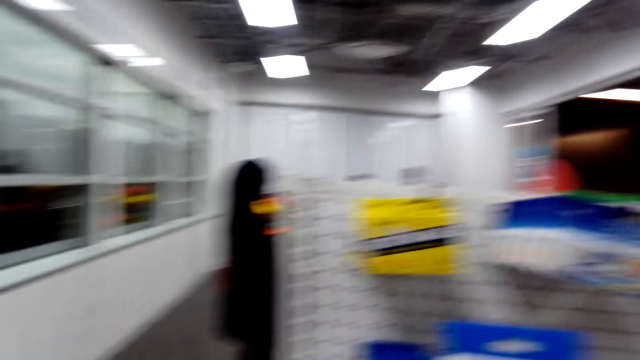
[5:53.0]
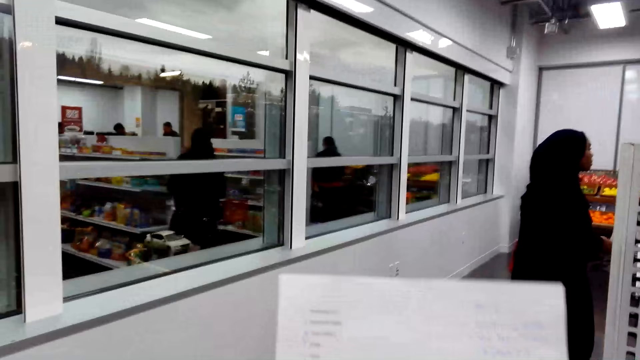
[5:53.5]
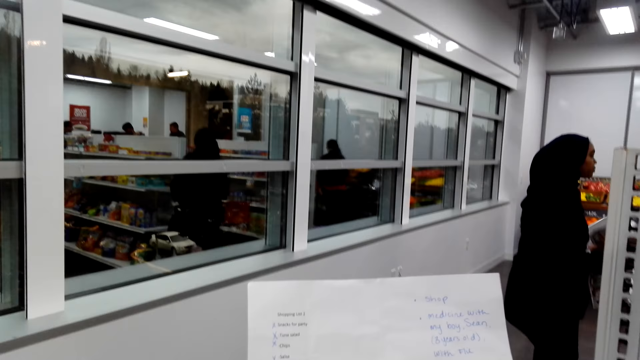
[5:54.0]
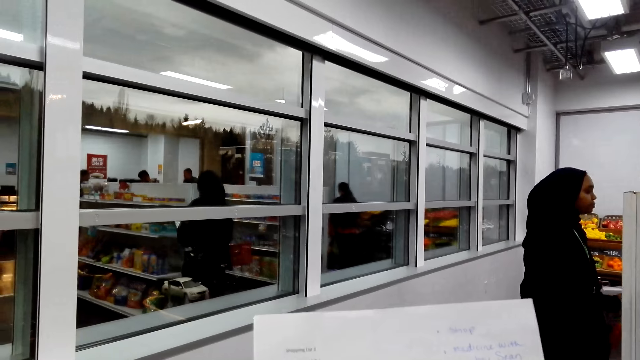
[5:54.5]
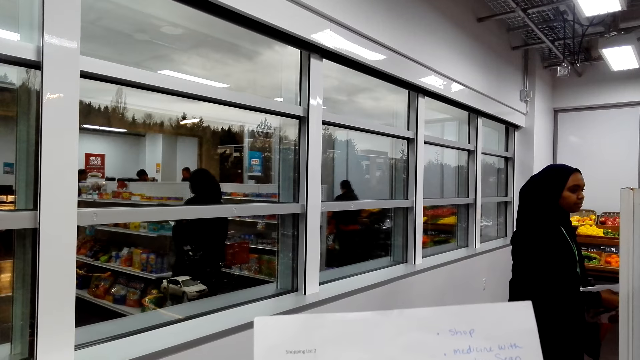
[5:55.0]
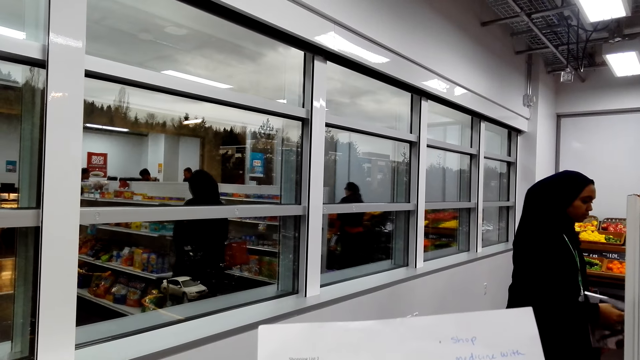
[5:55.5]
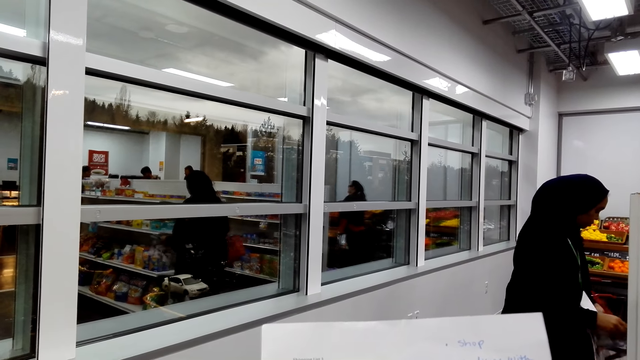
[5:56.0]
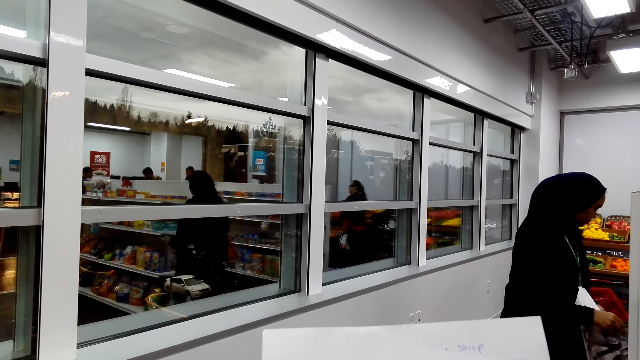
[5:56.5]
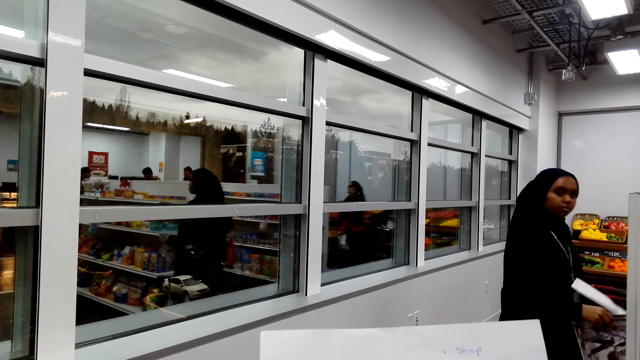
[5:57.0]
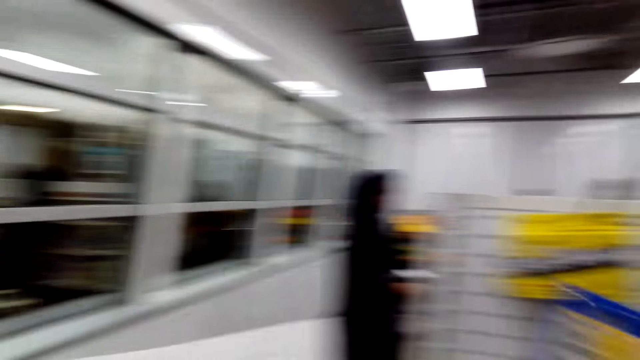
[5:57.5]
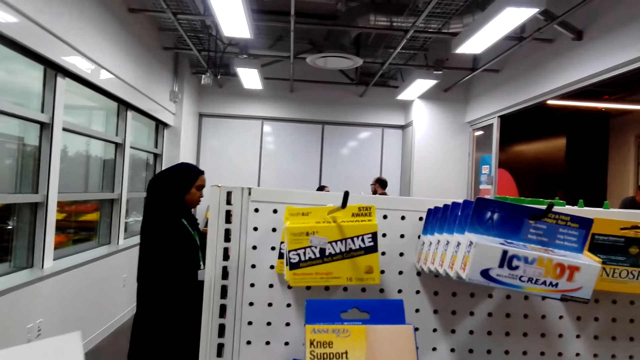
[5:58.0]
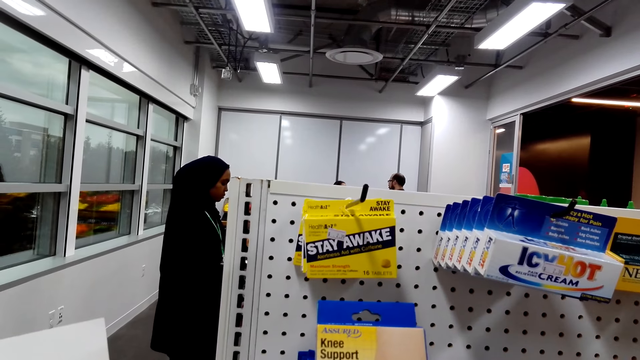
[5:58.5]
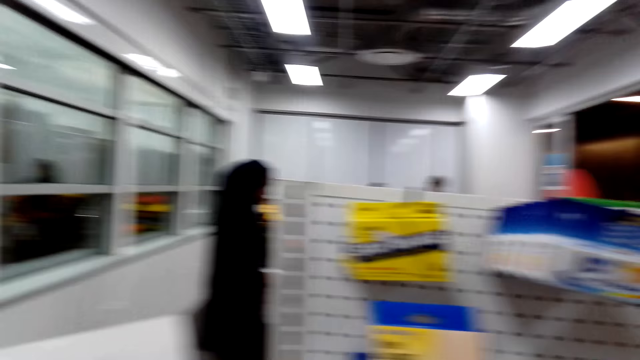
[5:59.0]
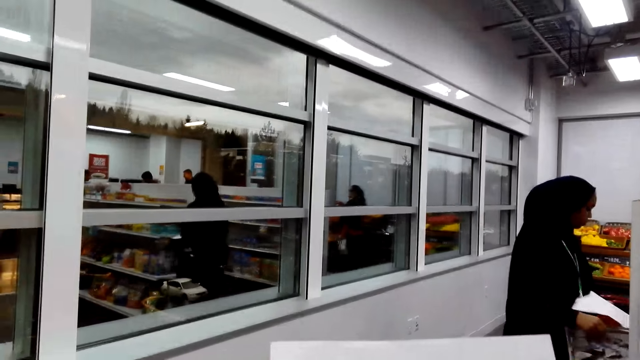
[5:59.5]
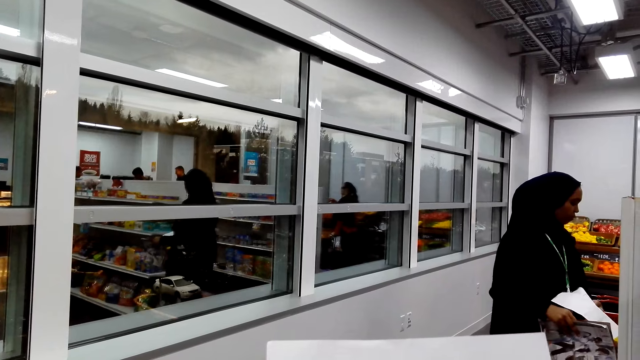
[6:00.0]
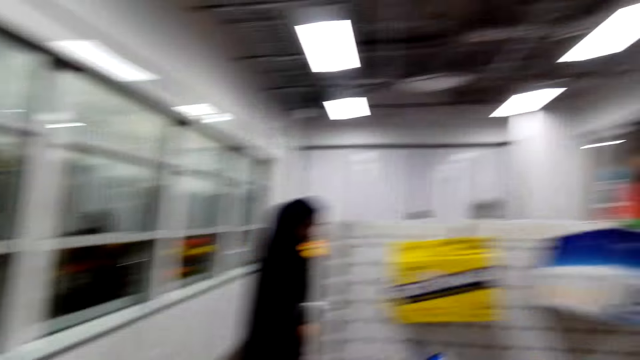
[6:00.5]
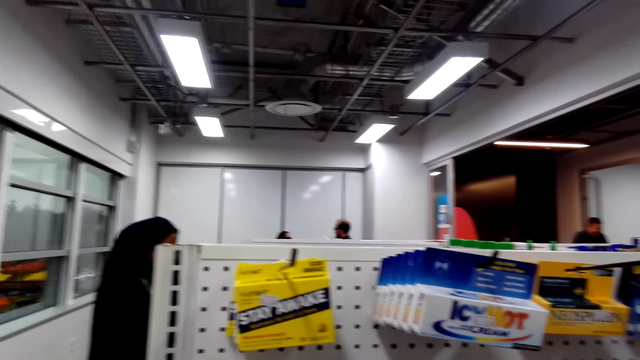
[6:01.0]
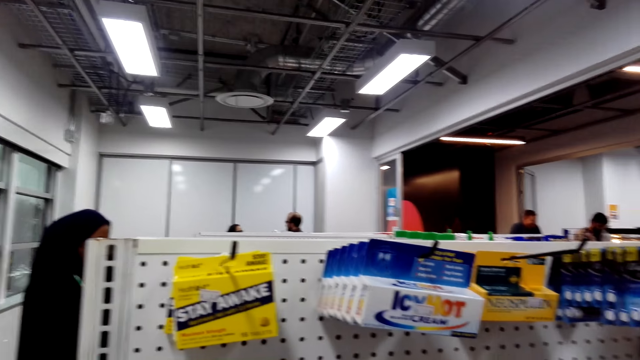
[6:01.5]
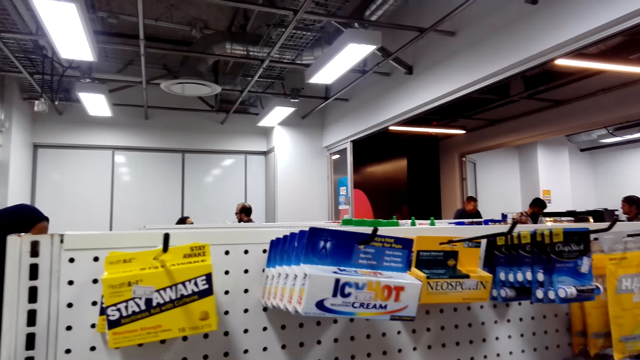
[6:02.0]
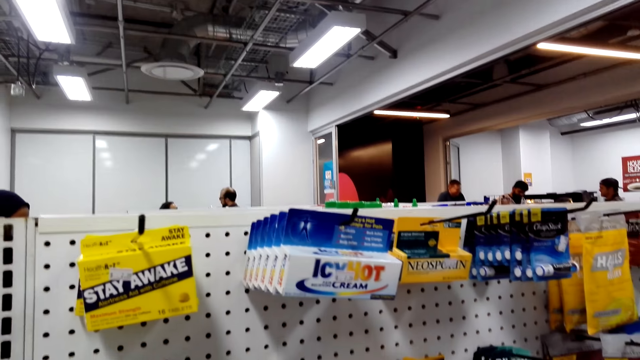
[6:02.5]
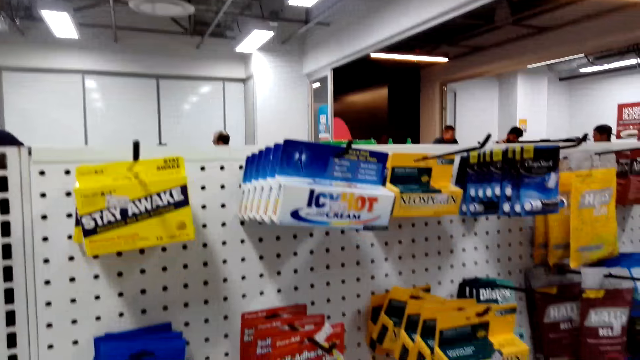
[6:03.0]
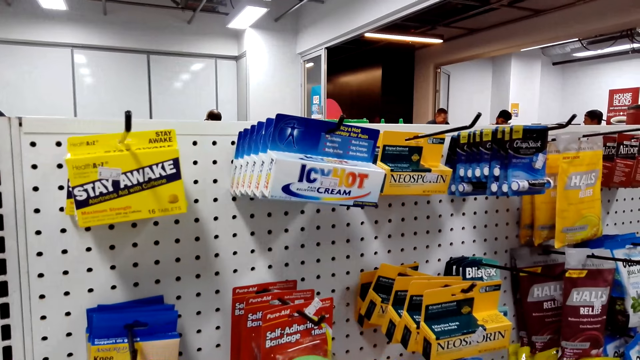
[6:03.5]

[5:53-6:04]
The camera wearer reads on the shopping list. They hold the shopping list. They look around. They look around.

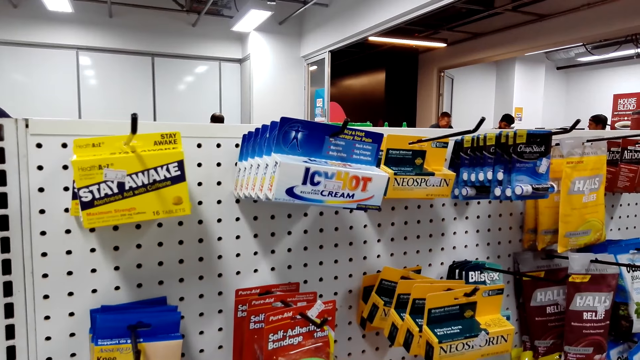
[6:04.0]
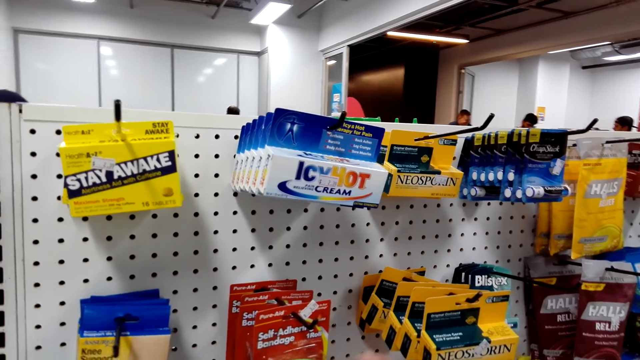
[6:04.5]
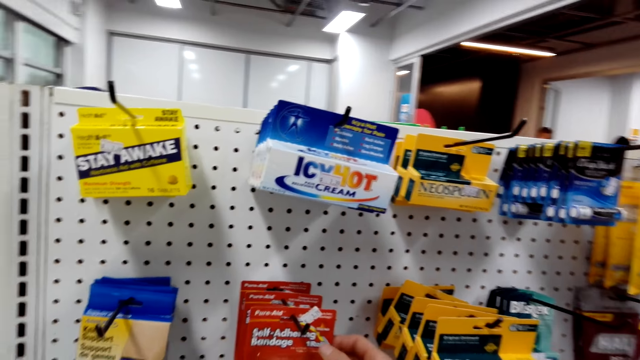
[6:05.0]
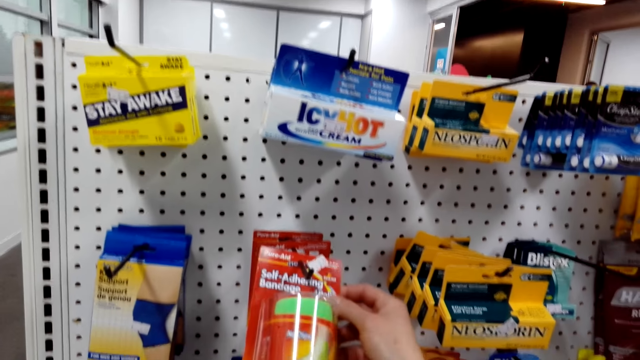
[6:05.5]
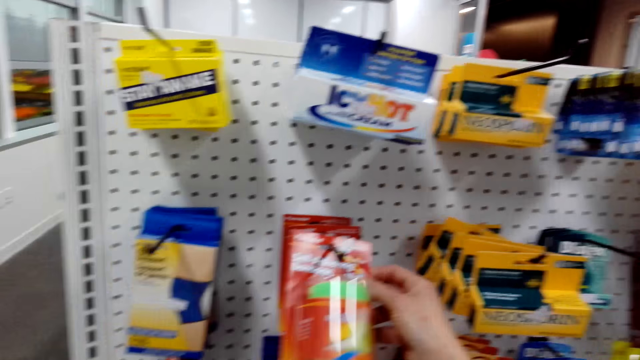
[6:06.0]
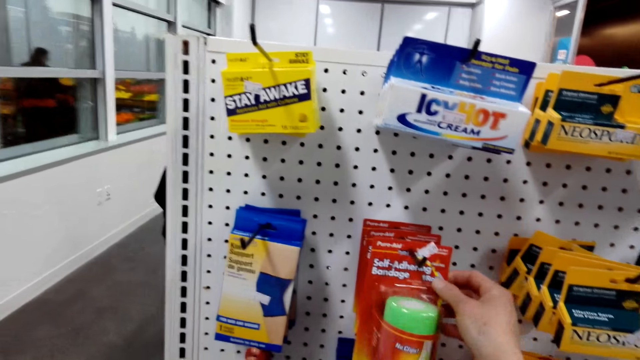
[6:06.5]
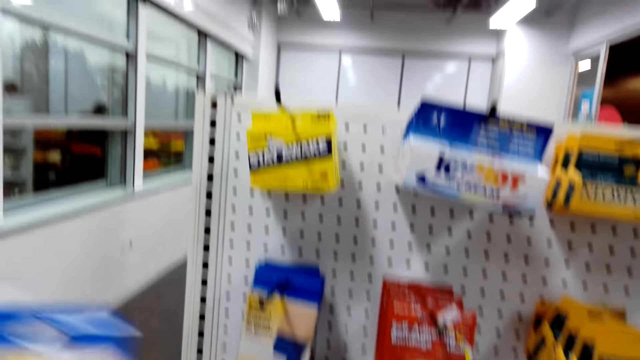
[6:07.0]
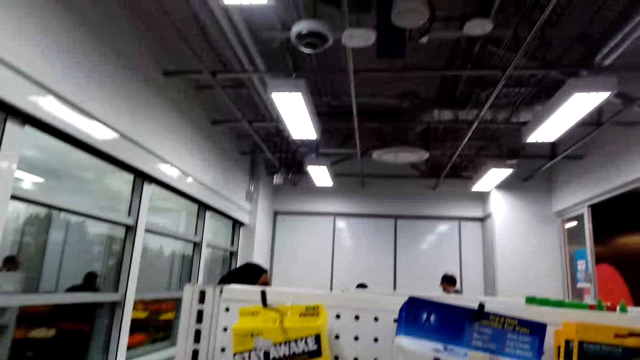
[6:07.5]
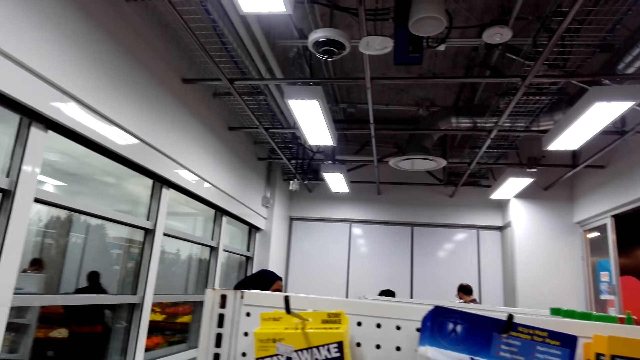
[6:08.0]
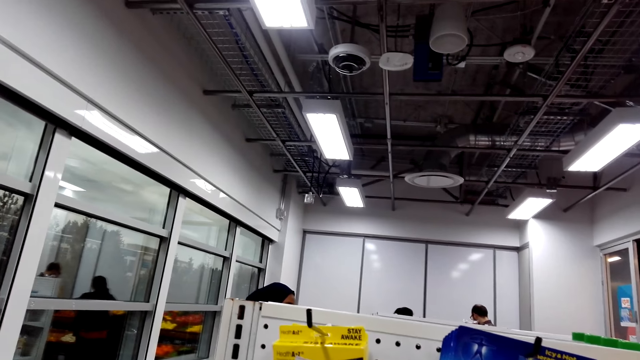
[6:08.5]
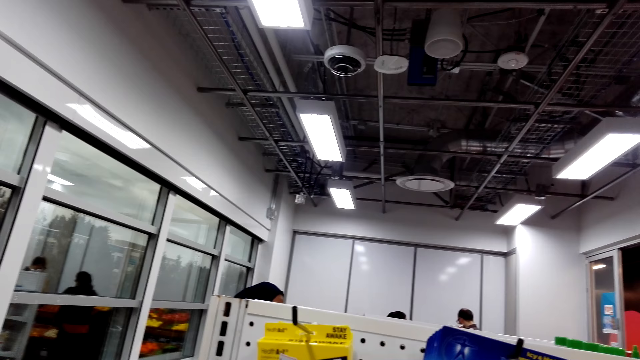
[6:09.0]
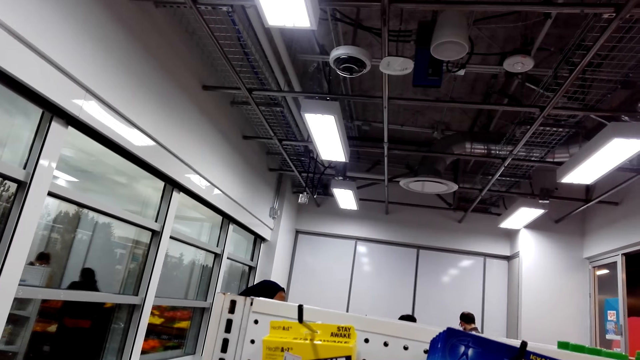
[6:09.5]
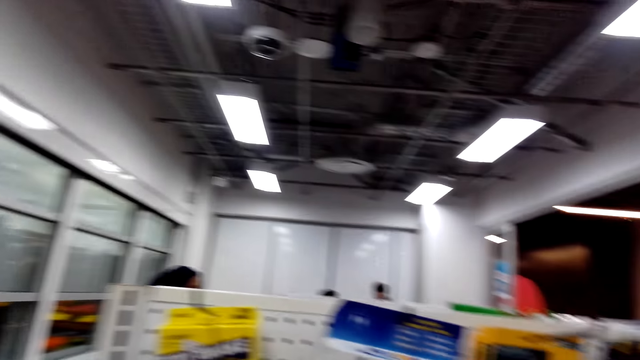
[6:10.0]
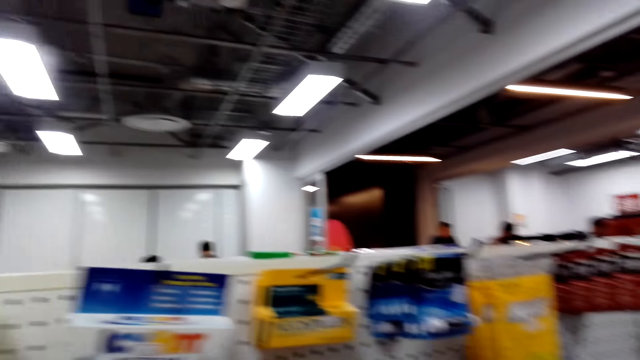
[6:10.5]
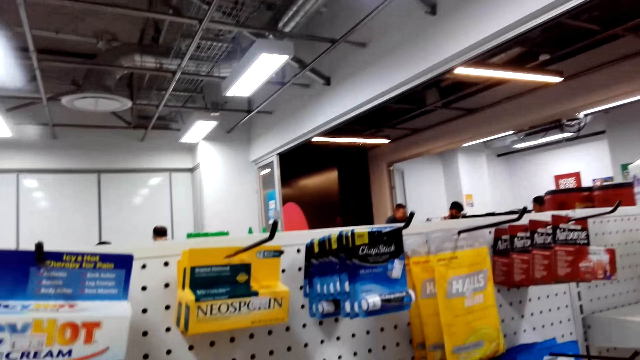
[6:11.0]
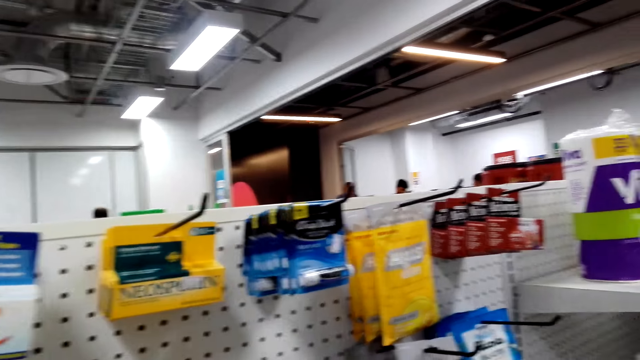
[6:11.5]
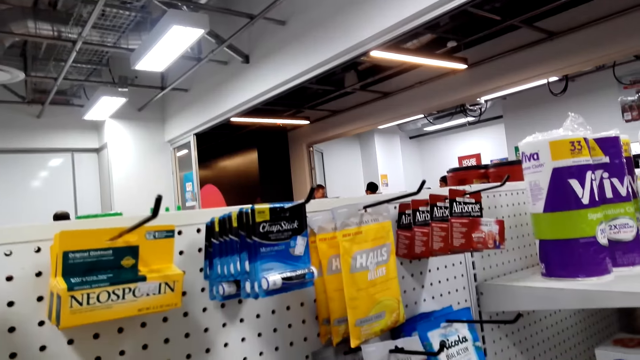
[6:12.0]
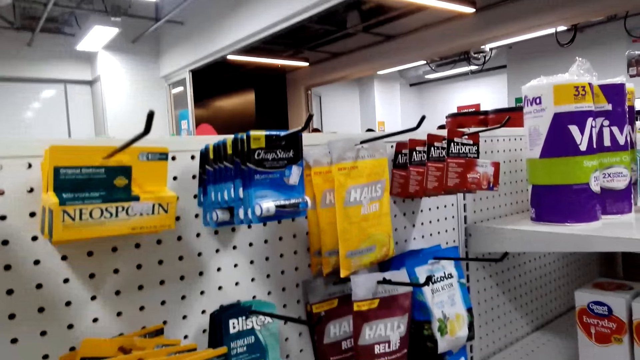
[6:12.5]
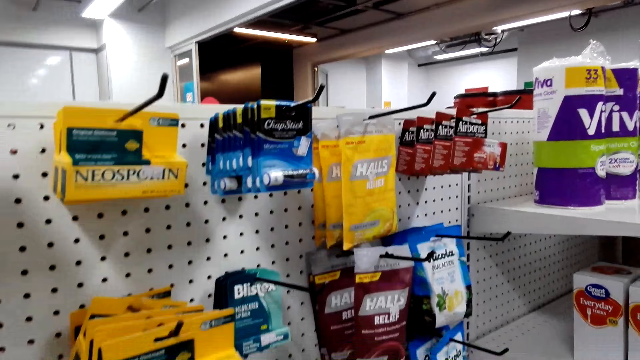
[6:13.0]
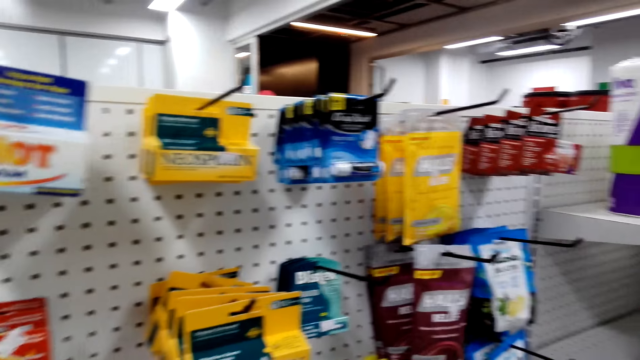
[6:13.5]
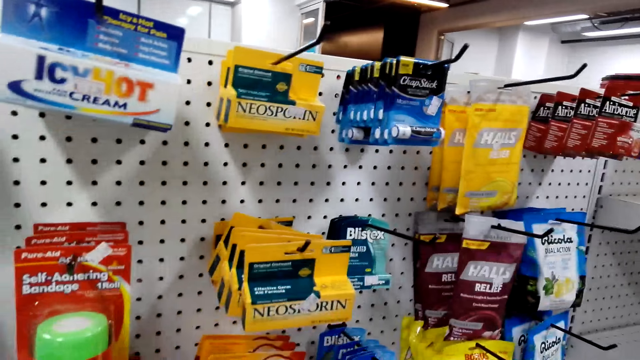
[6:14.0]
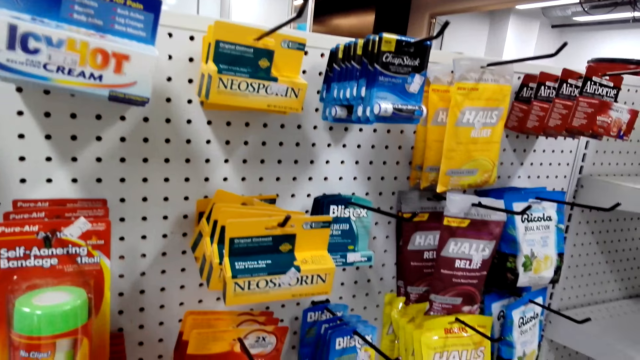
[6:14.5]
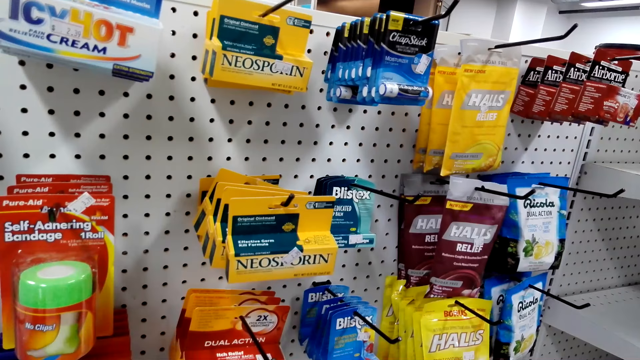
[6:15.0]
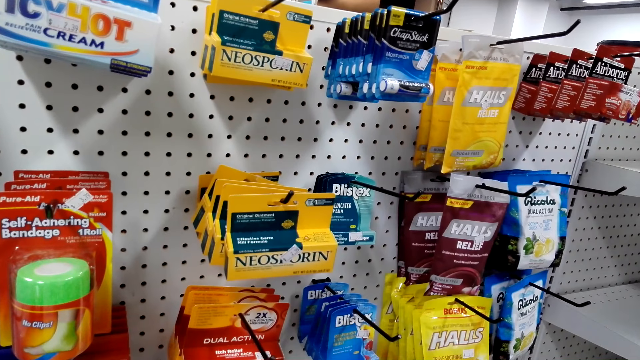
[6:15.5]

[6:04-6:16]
The camera wearer holds an adhesive bandage. They look around.
